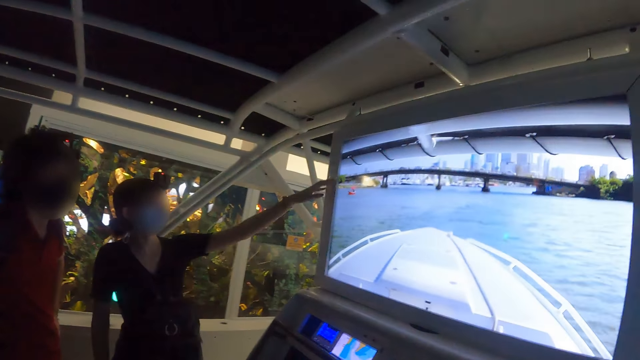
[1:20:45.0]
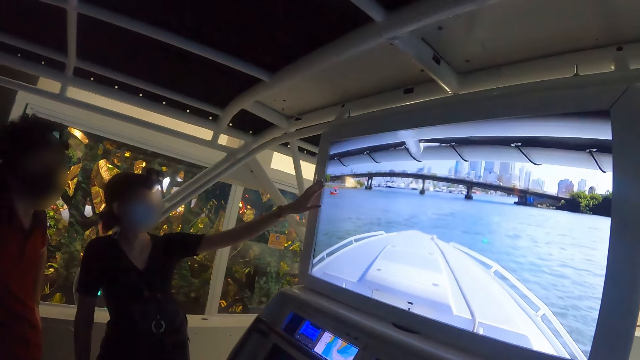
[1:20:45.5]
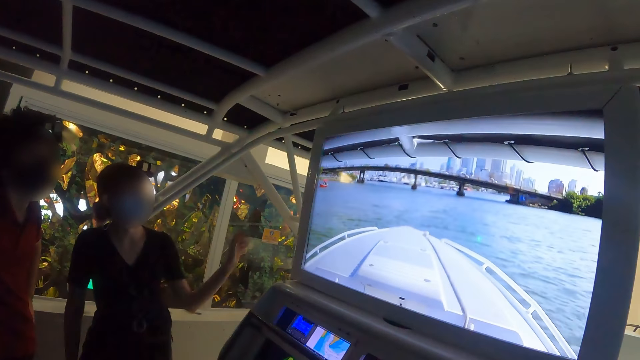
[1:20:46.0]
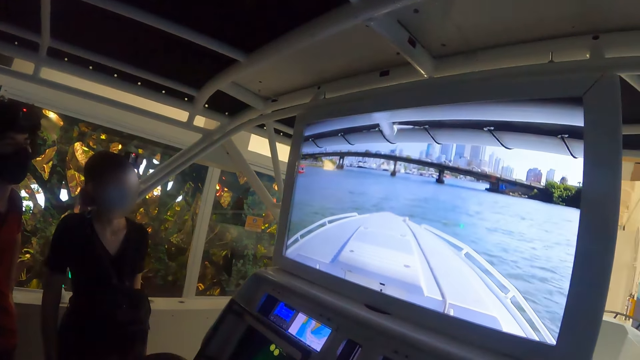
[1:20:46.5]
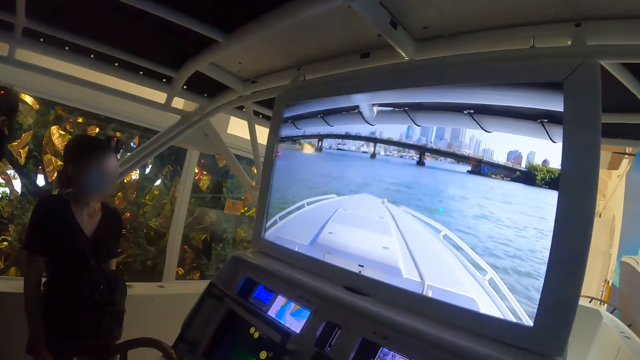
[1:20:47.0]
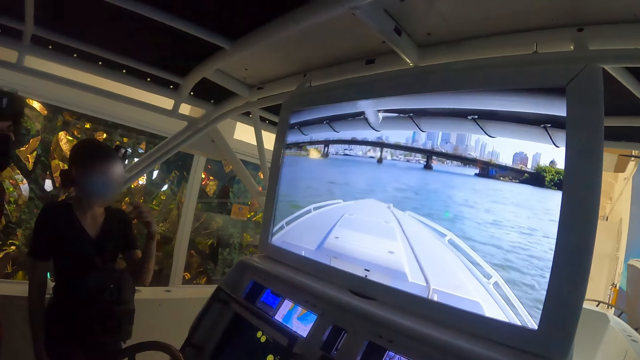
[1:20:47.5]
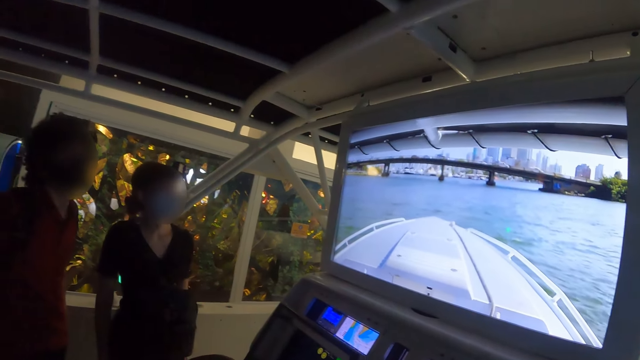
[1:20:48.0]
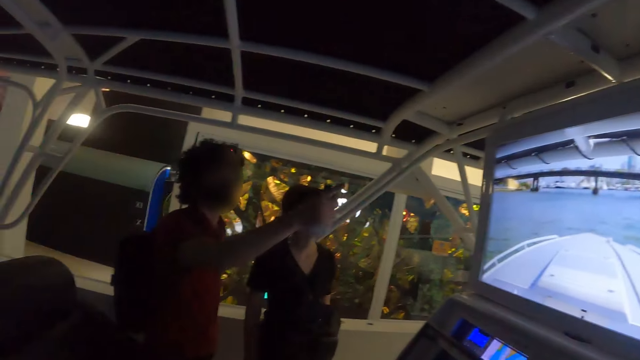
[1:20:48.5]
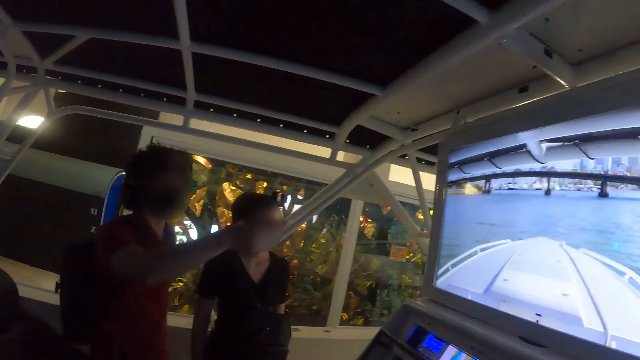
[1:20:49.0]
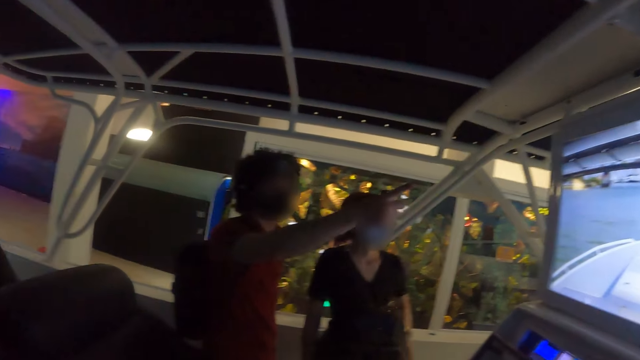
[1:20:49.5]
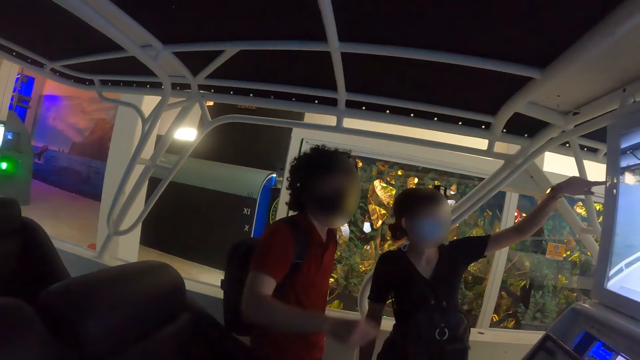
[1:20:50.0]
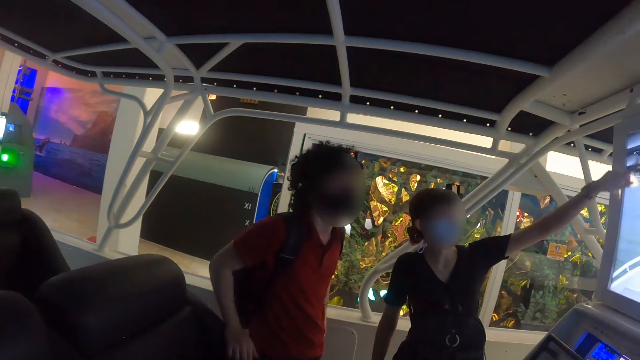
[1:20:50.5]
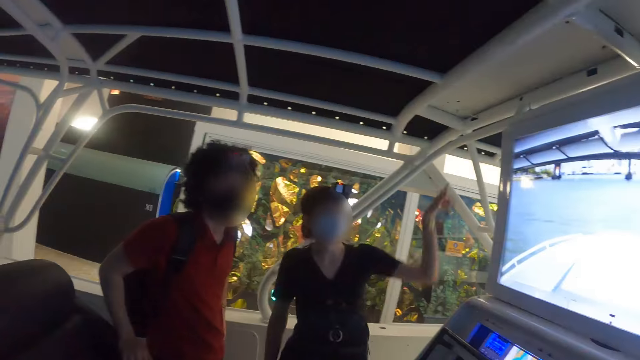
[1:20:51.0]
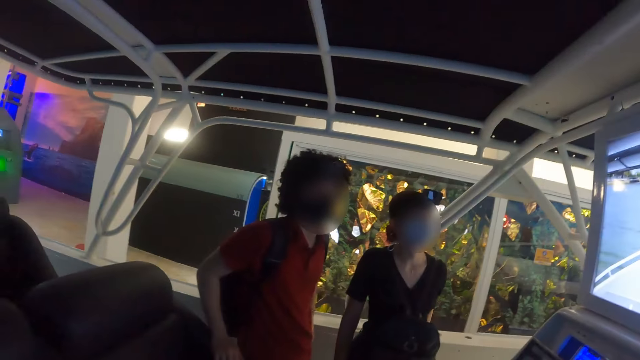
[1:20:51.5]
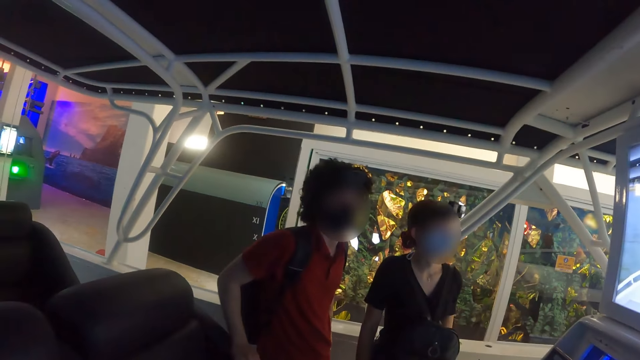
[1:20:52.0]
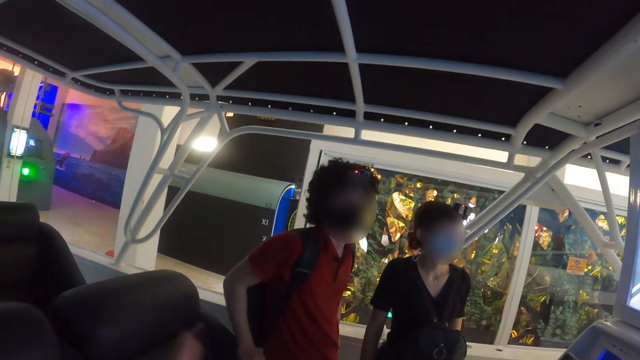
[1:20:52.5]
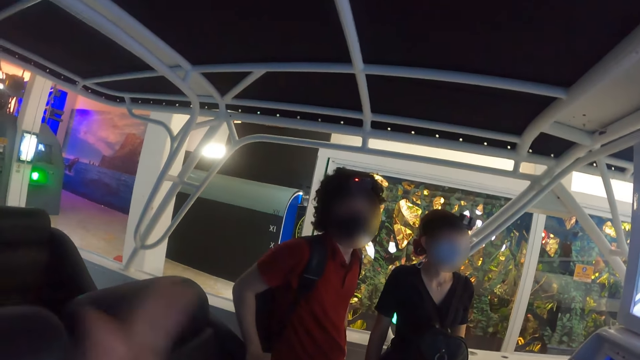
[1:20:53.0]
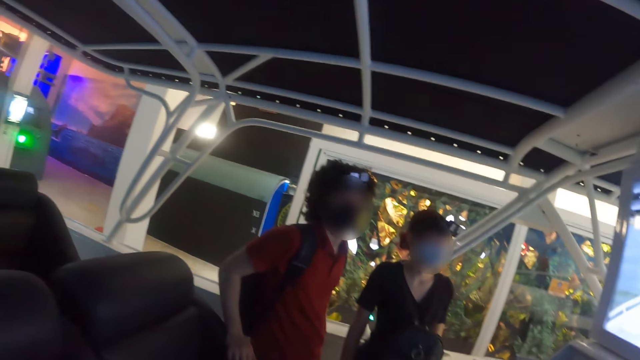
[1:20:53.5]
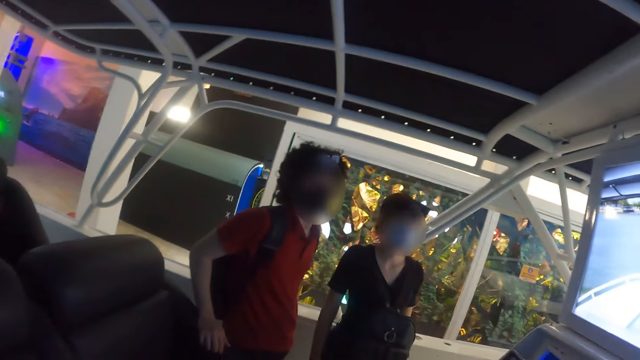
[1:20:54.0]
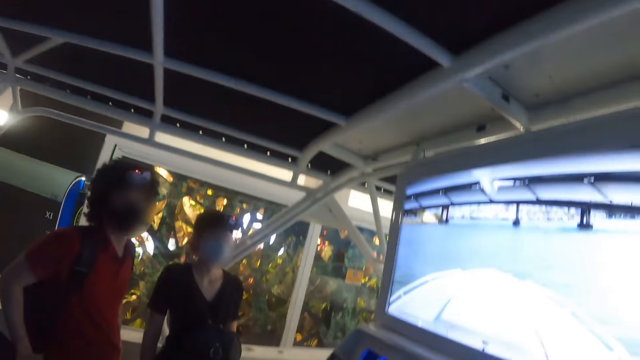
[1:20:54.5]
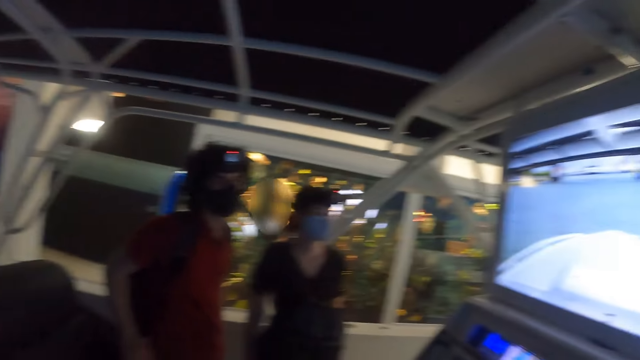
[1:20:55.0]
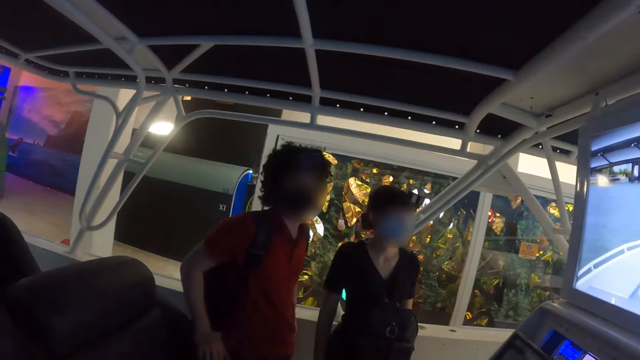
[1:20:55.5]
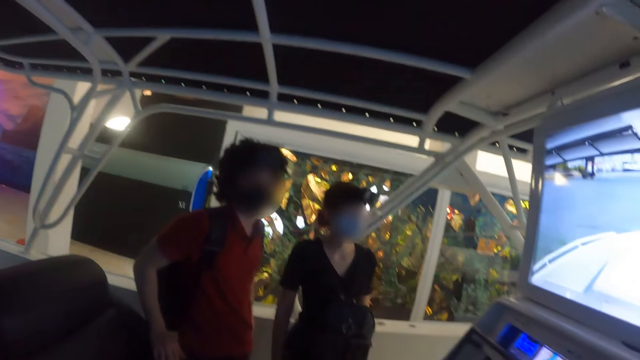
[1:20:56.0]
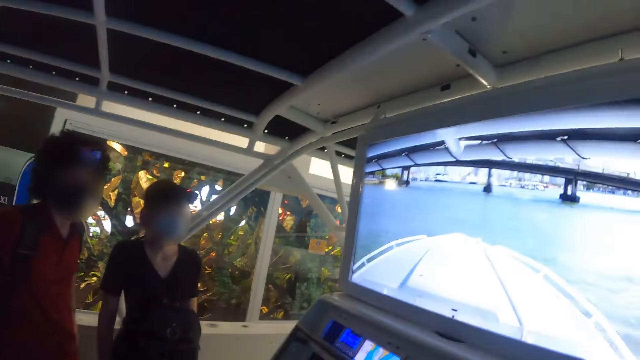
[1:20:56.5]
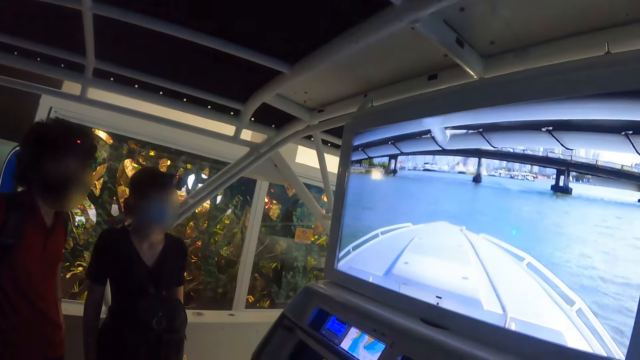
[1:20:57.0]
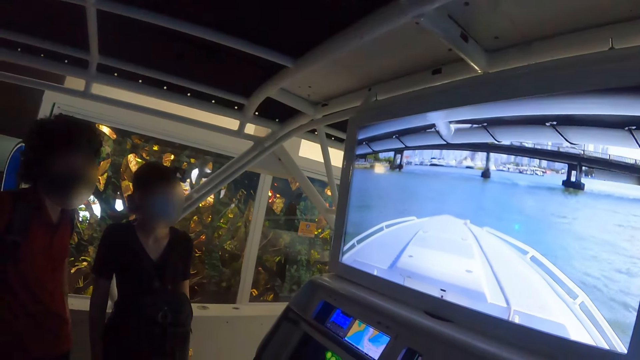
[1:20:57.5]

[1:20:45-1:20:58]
A person points at the sea water. Another person points at the sea water. The camera wearer sails a ship on the sea water.

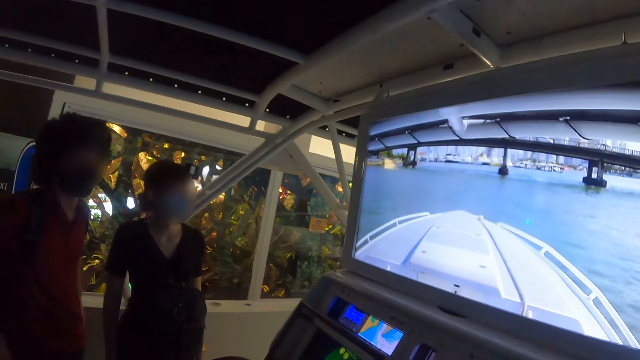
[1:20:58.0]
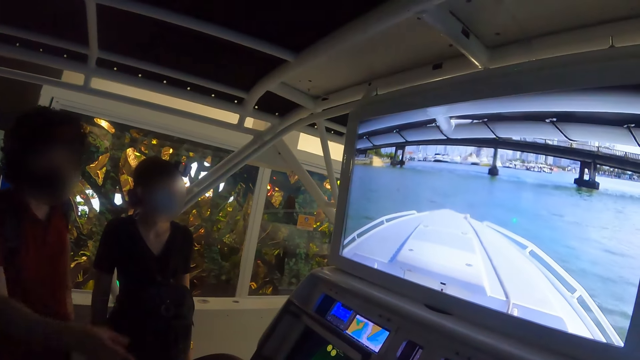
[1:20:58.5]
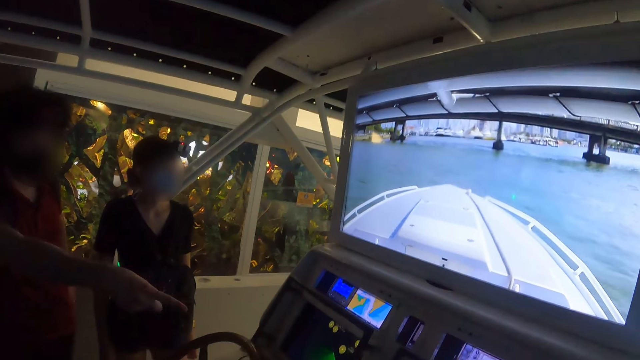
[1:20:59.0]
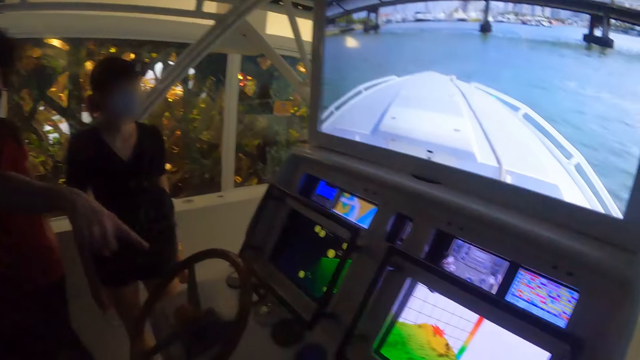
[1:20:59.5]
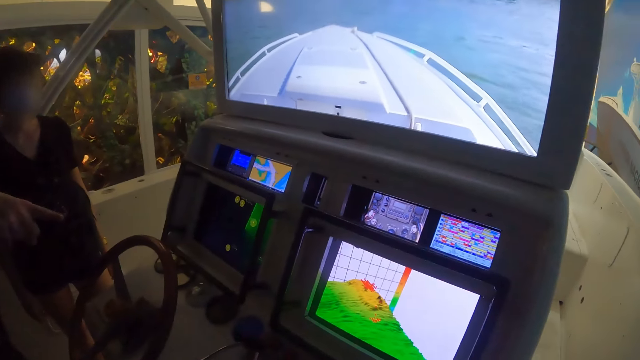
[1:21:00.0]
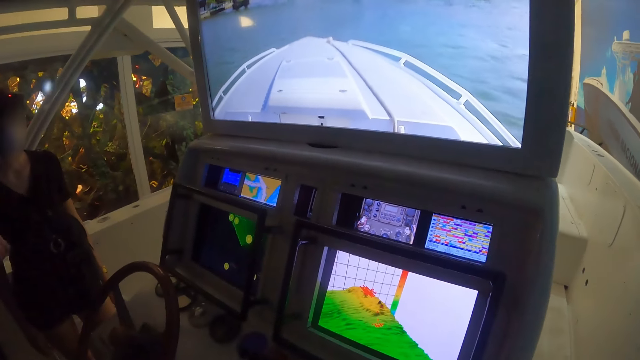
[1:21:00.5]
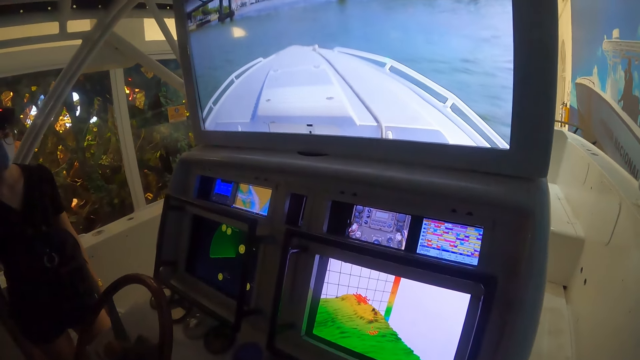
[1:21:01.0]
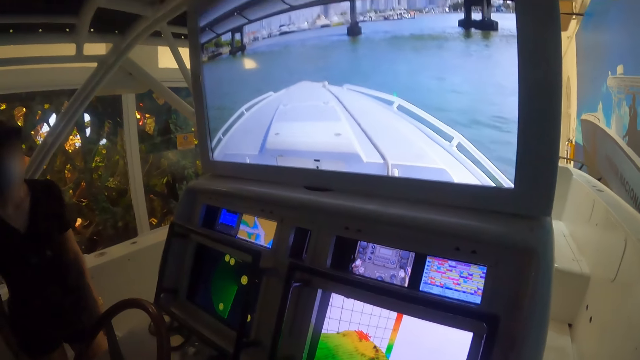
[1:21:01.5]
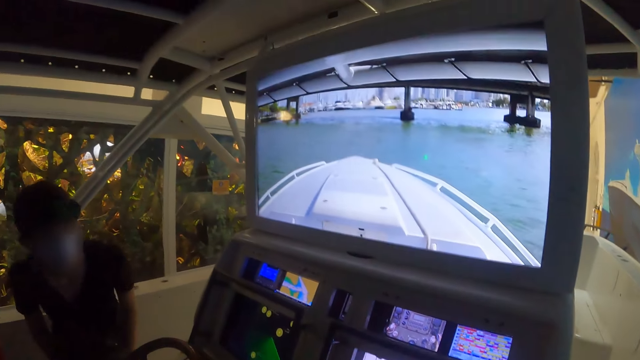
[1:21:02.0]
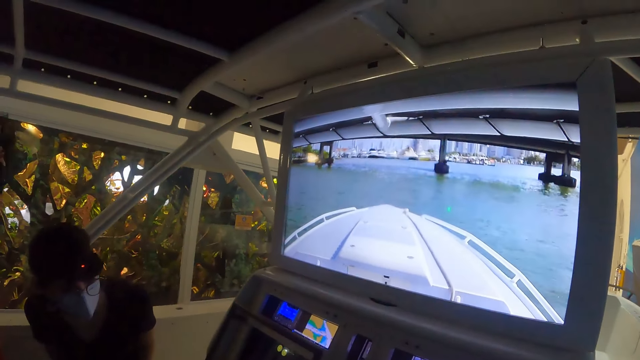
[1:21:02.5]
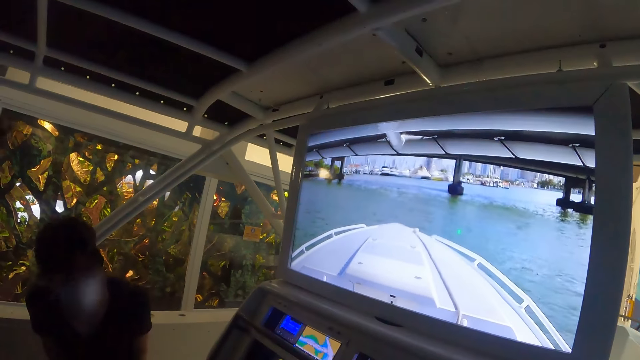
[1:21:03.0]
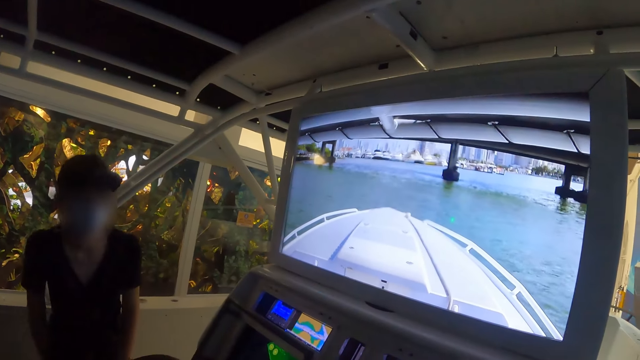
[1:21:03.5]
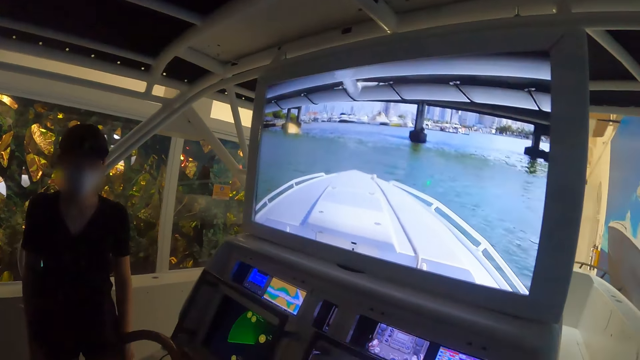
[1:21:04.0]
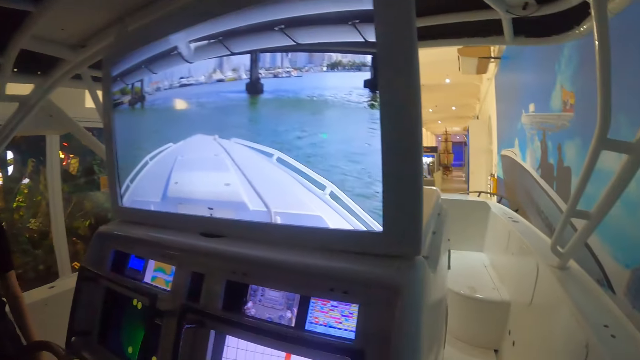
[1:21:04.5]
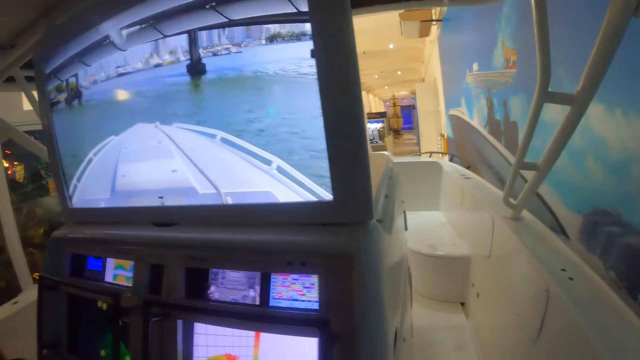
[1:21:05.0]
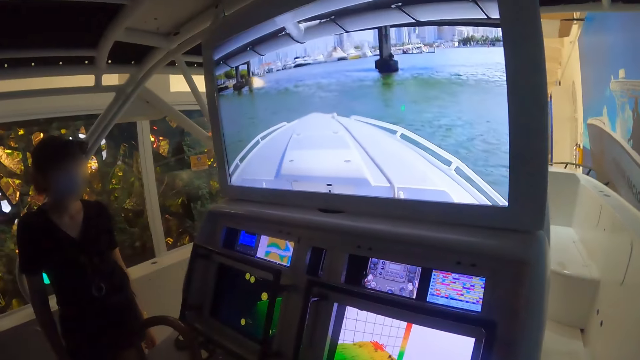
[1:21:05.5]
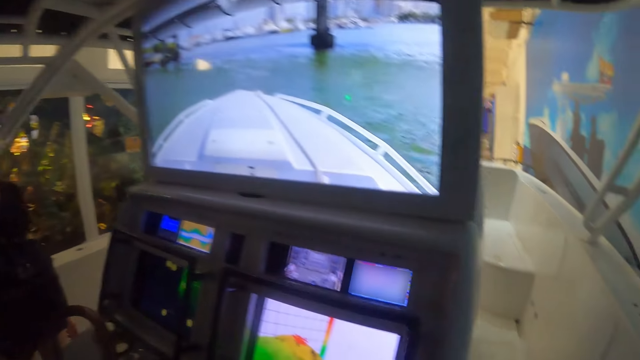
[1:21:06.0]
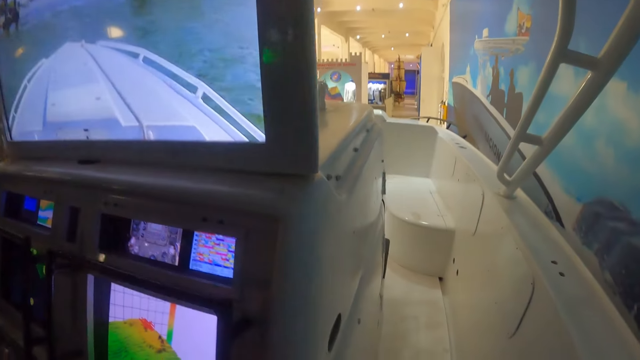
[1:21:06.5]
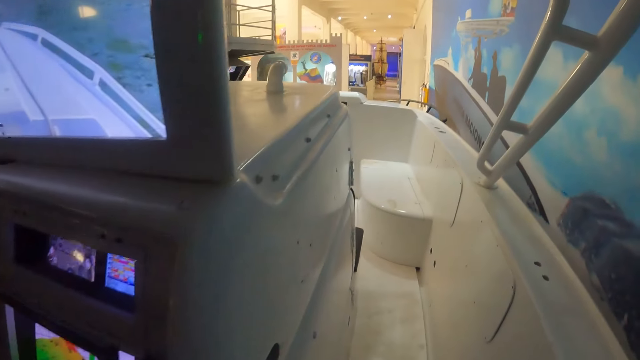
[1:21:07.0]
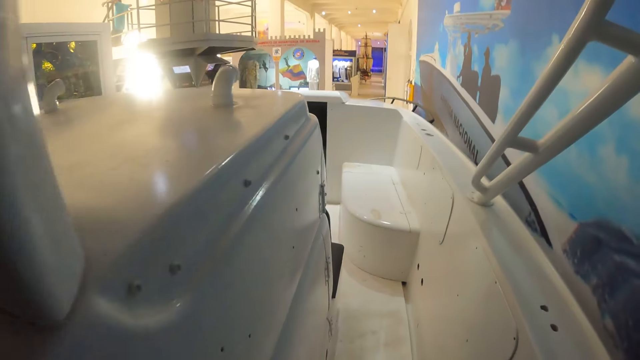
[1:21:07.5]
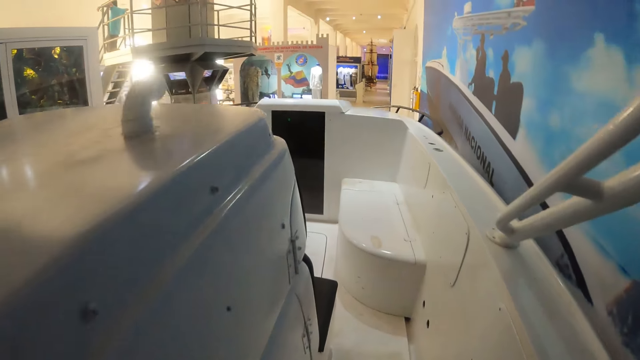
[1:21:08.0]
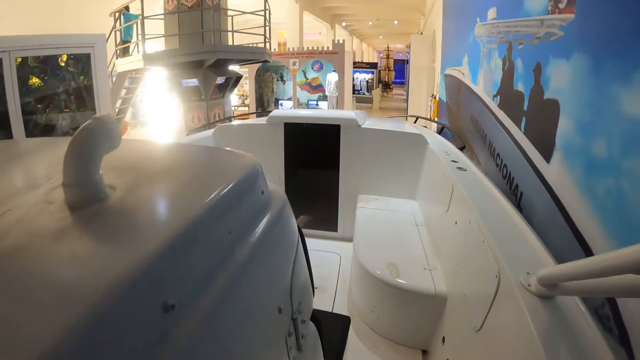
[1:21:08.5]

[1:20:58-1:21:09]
A person points at the ship. Another person stares around. The camera wearer walks around.
